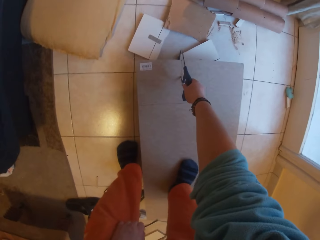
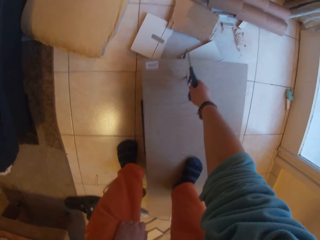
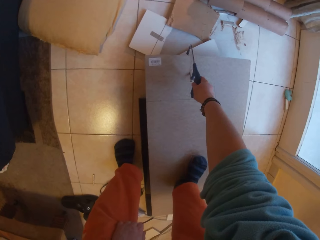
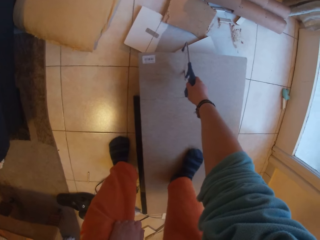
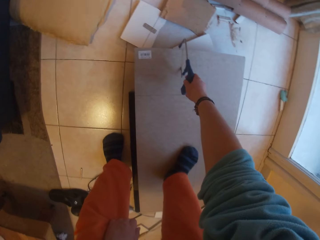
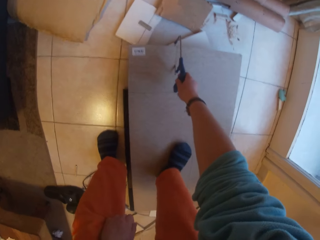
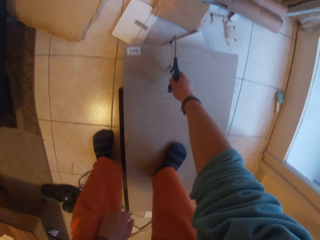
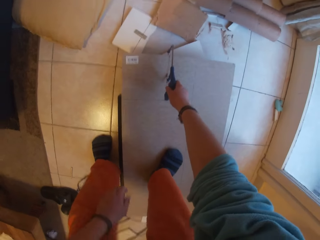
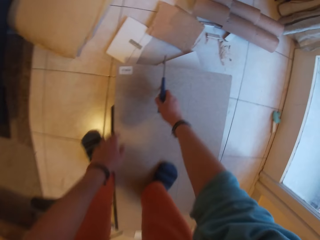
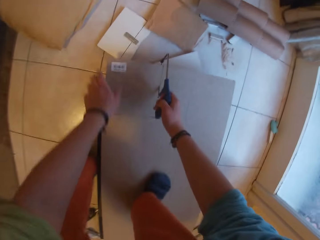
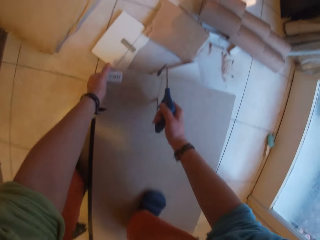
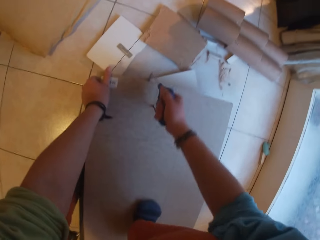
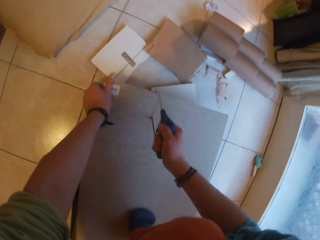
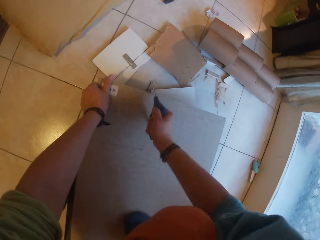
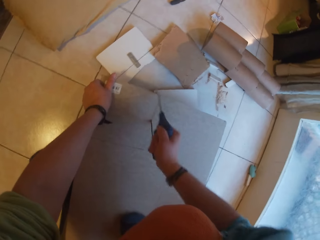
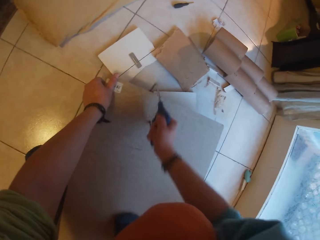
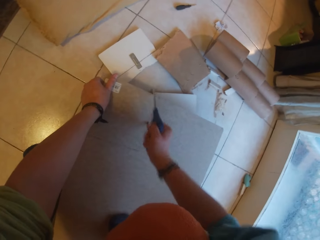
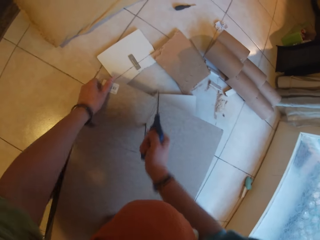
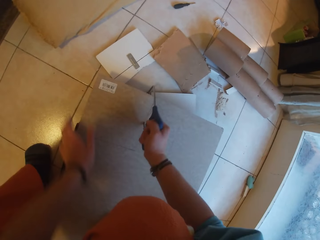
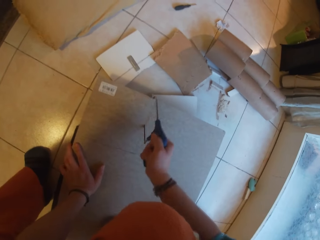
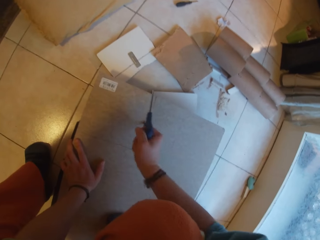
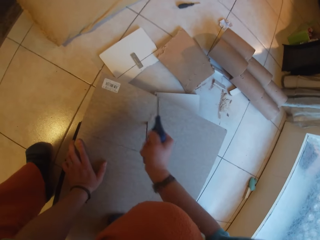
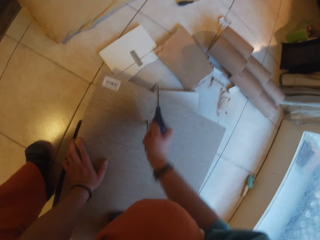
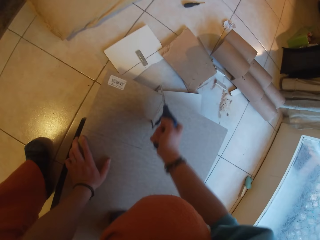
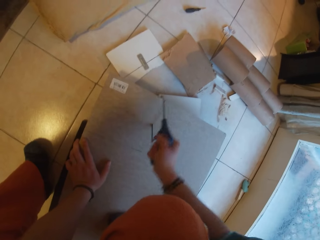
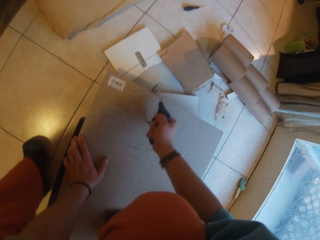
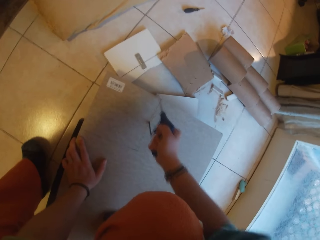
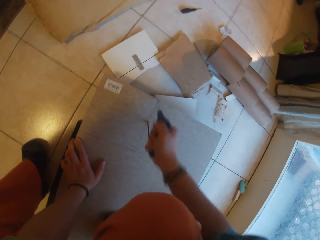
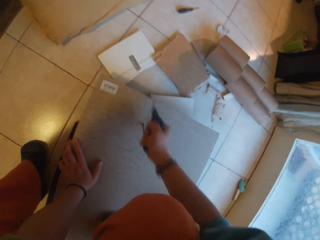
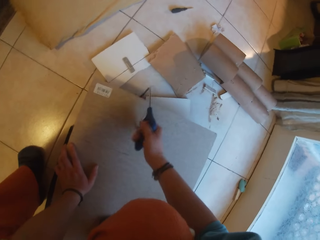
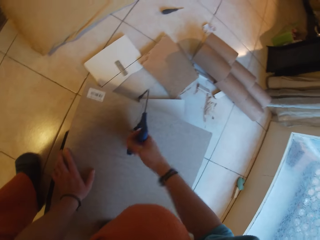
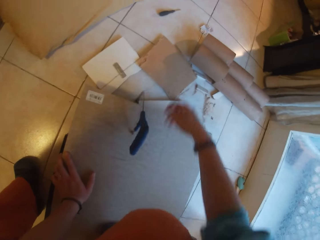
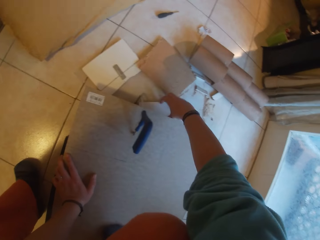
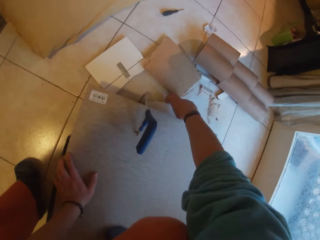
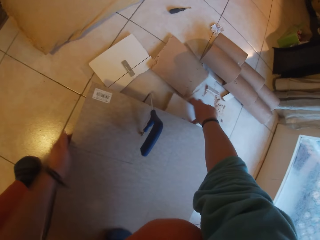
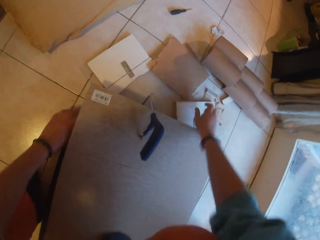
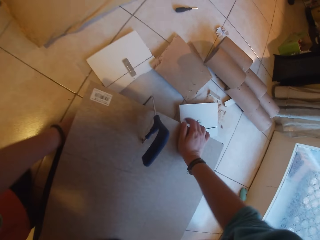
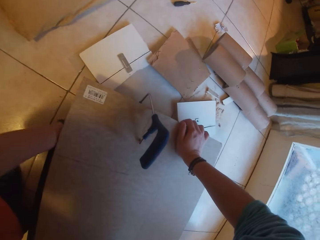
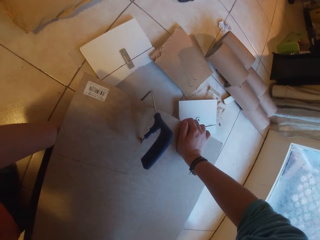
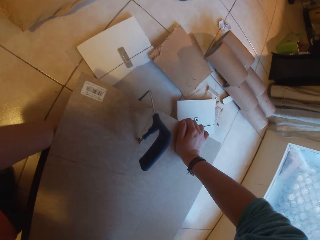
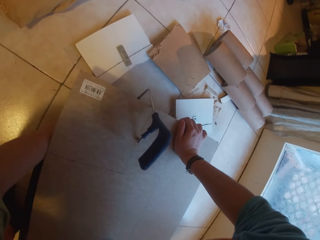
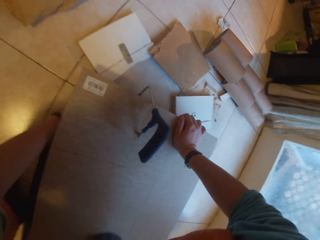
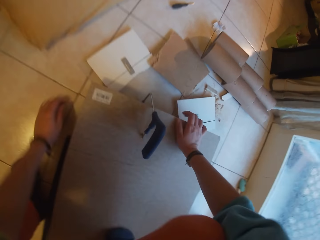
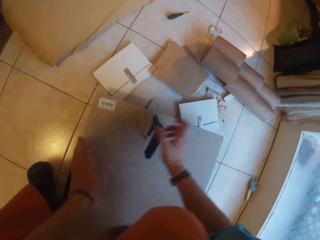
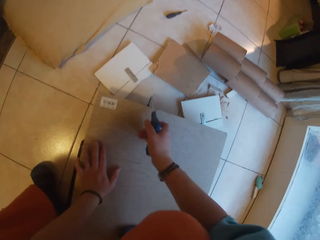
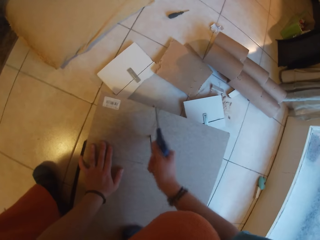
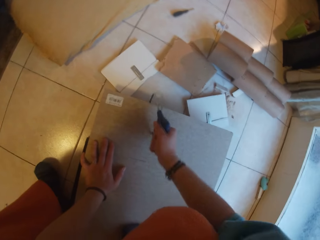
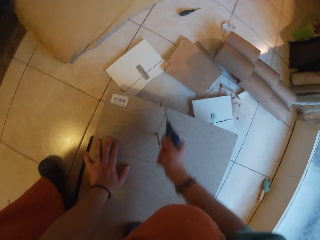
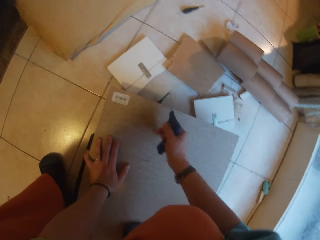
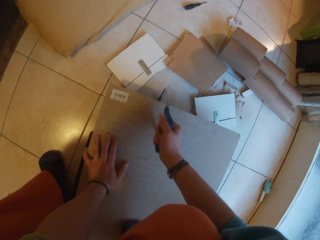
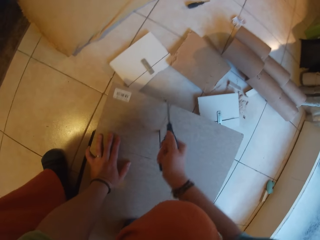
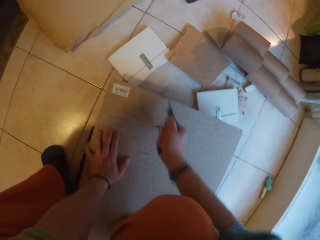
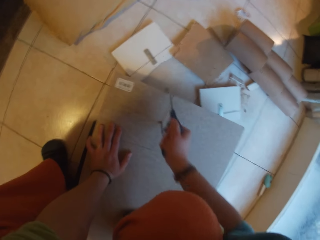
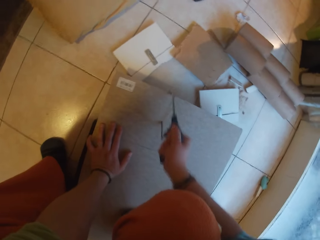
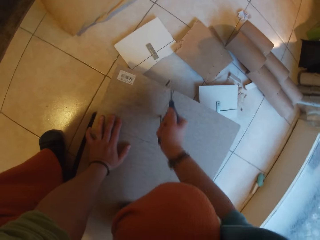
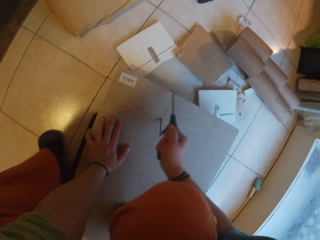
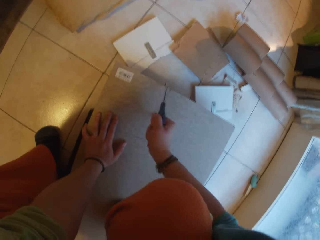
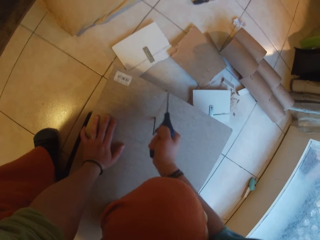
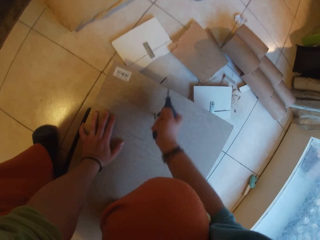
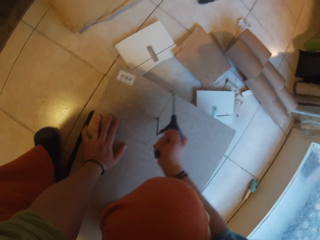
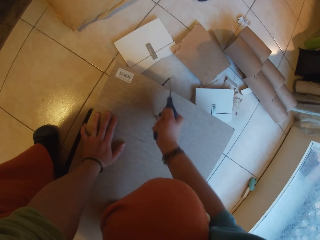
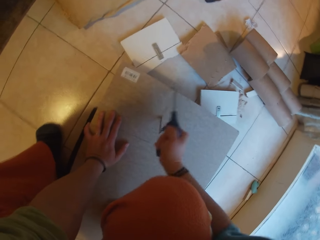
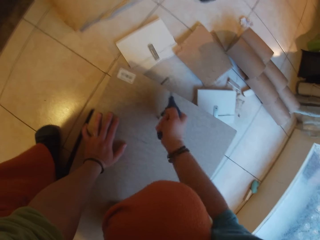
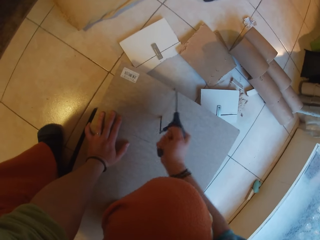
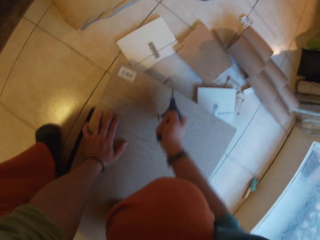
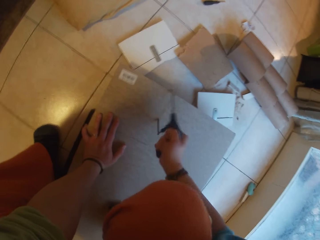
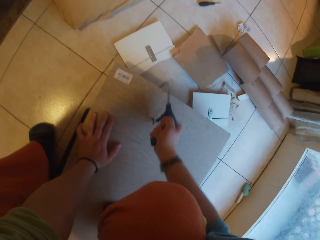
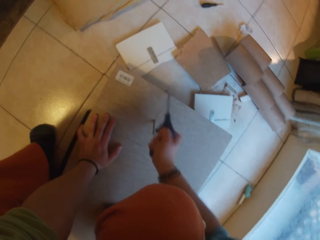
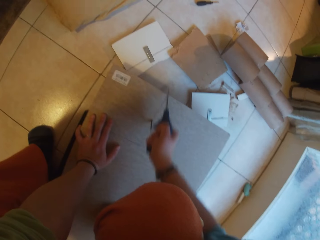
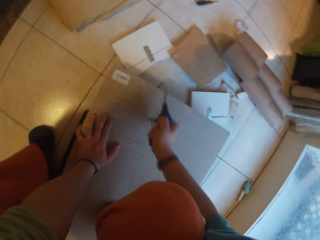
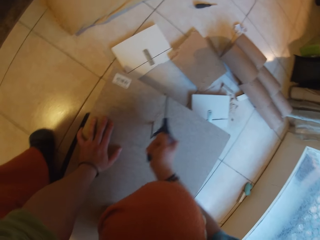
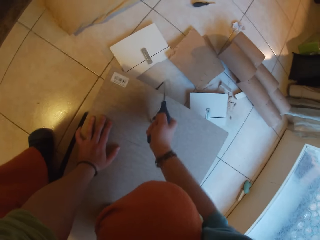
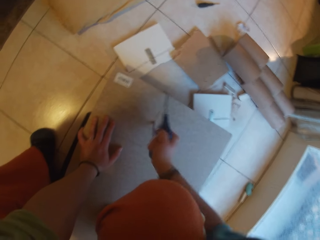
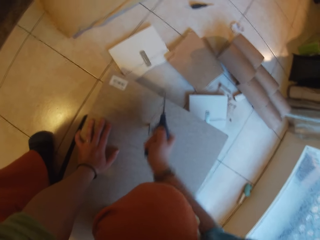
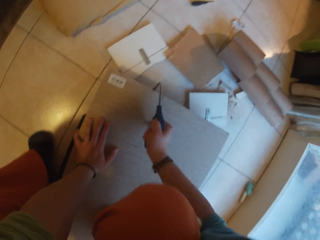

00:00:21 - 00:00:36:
The camera wearer moves the wood. He holds the piece of wood with his left hand. He cuts the wood. He adjusts the piece of wood on the floor with his right hand. He cuts the piece of wood with the saw in his right hand. He holds the saw with his right hand. He holds the piece of wood with his left hand.

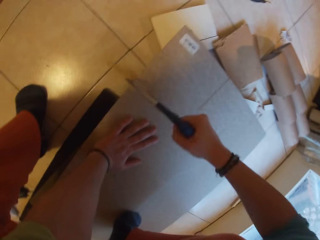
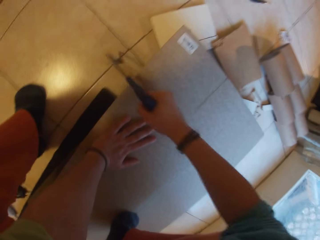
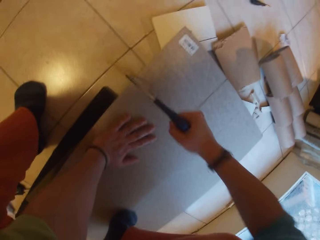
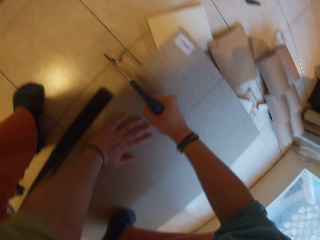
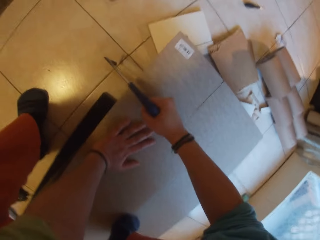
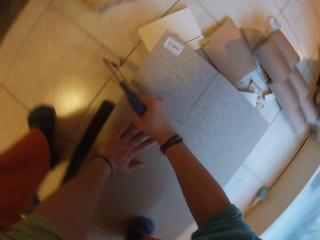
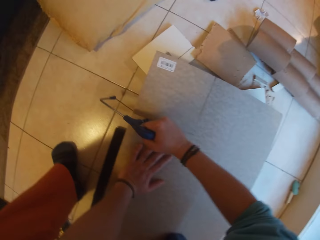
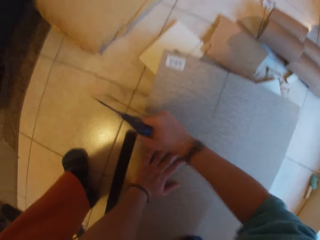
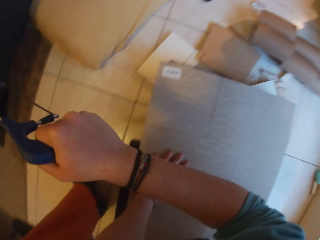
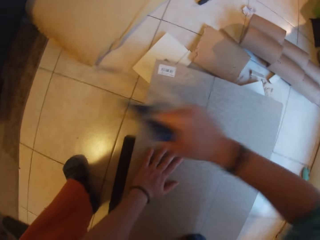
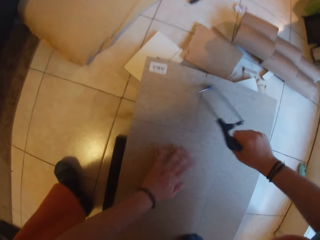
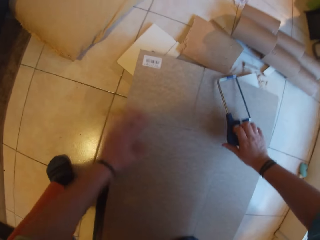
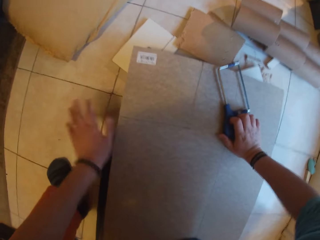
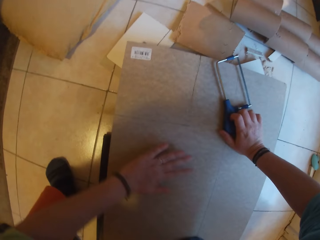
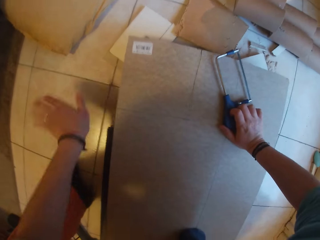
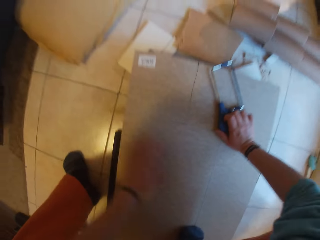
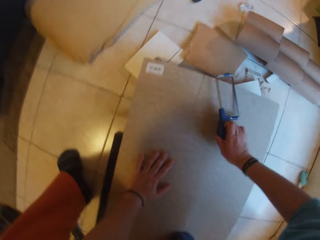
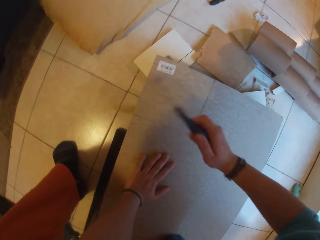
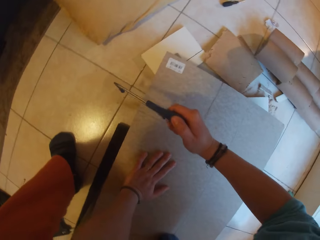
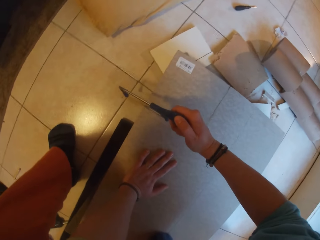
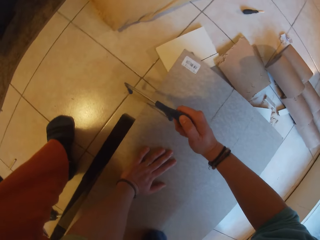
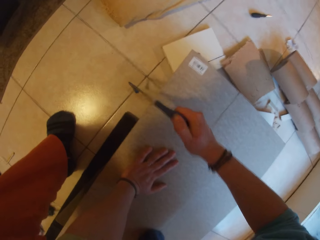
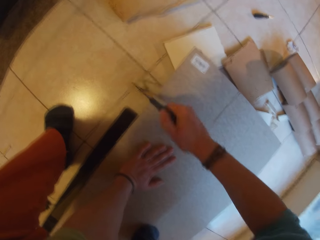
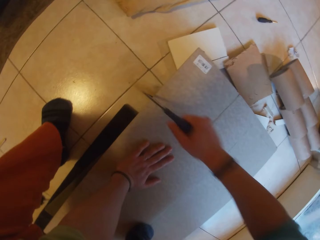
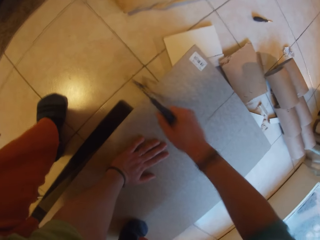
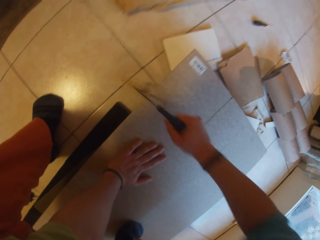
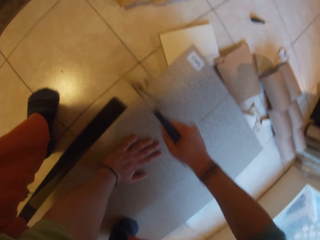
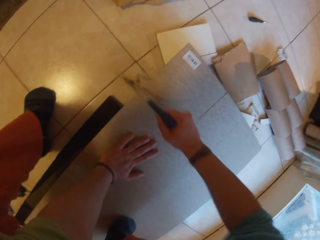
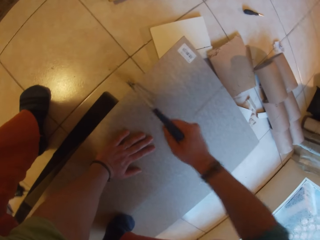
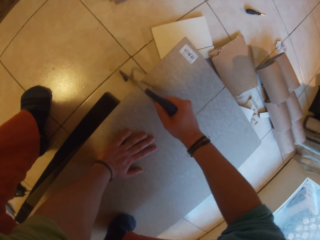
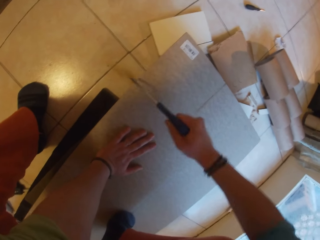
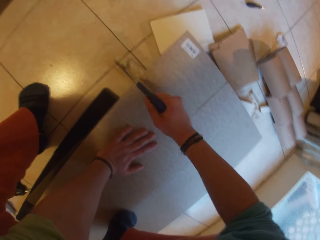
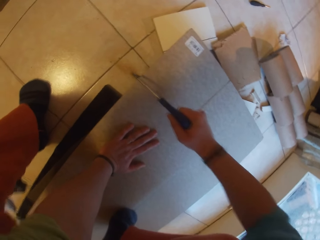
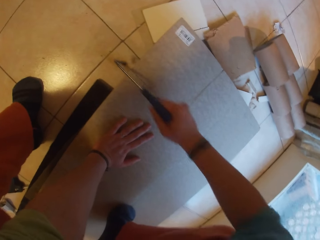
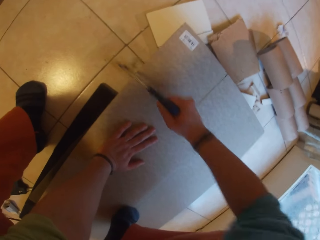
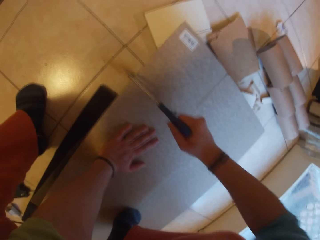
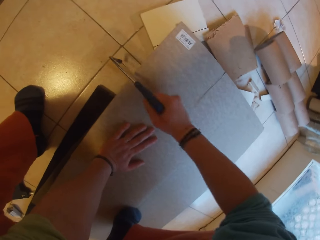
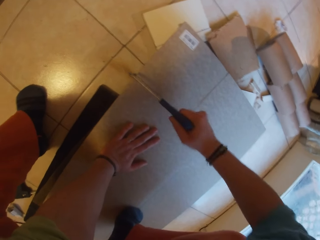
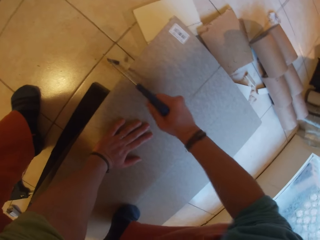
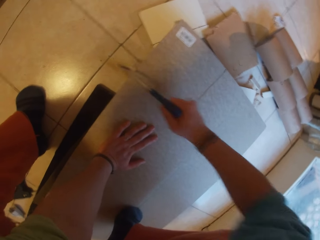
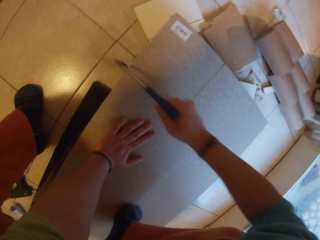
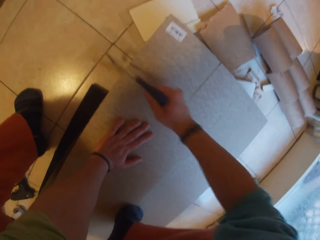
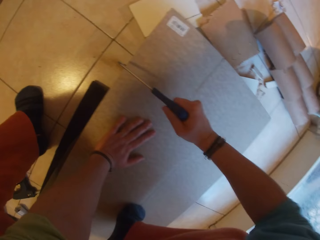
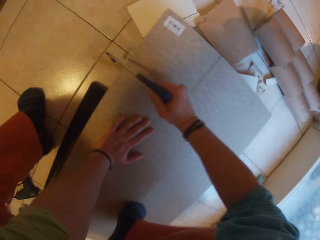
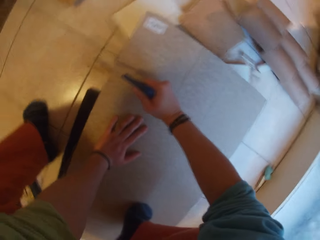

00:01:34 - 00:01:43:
The camera wearer dusts off the dirt on the piece of wood with his left hand. He cuts the piece of wood with the saw in his right hand.
